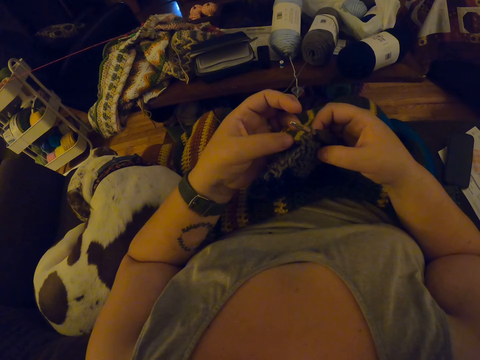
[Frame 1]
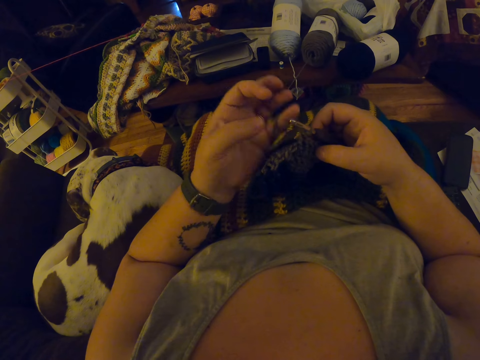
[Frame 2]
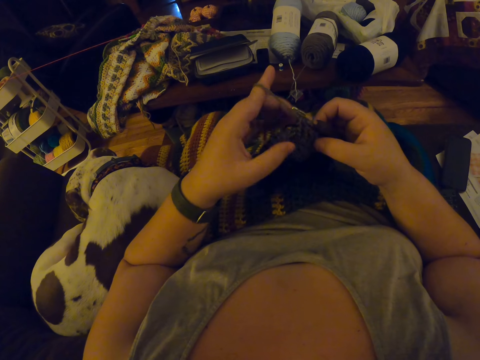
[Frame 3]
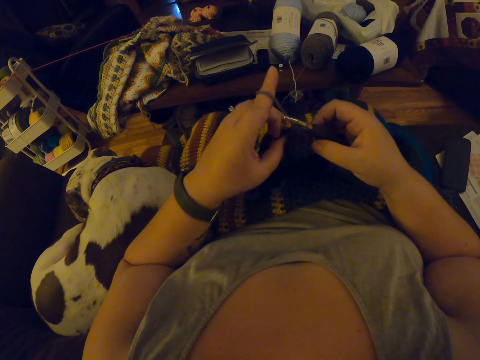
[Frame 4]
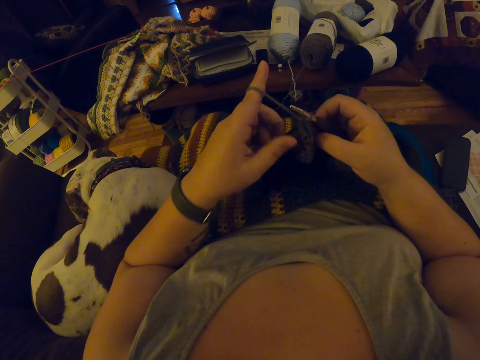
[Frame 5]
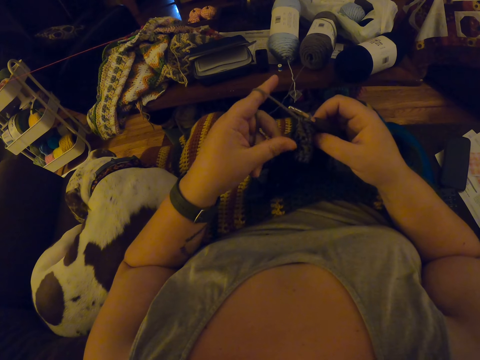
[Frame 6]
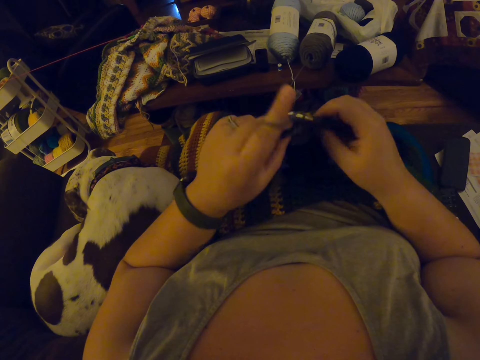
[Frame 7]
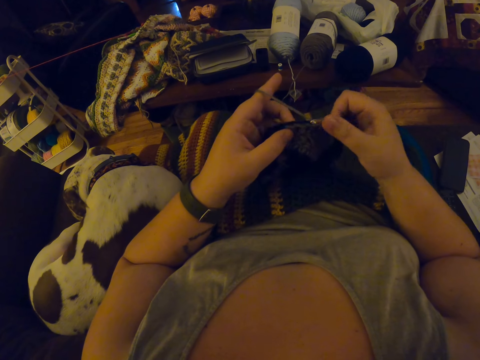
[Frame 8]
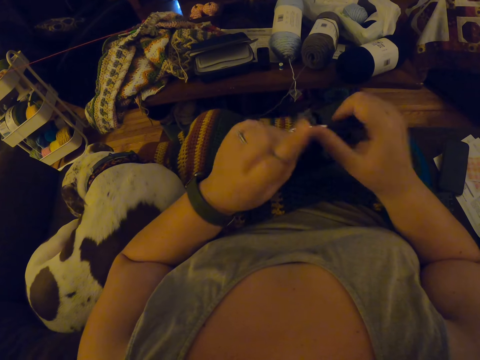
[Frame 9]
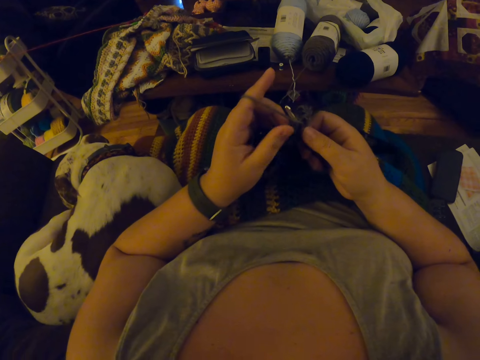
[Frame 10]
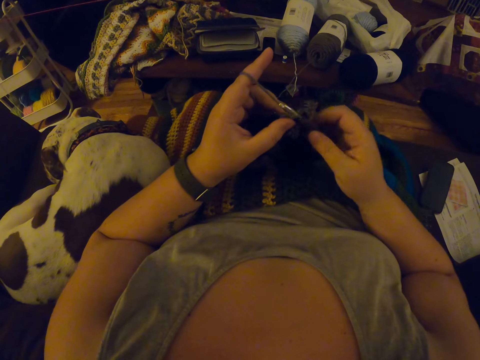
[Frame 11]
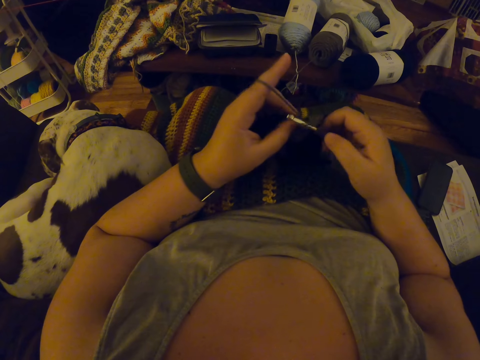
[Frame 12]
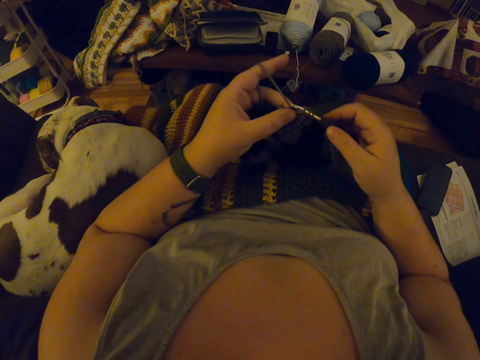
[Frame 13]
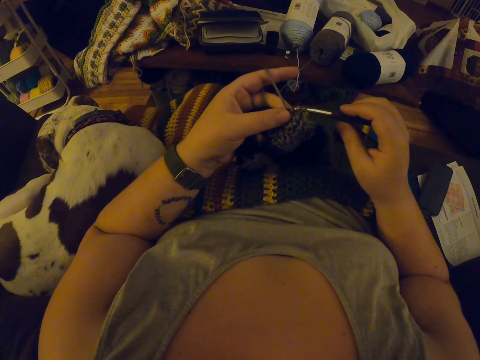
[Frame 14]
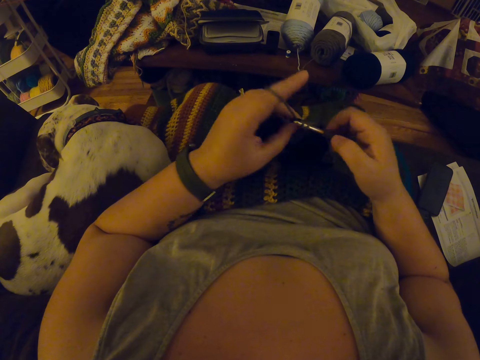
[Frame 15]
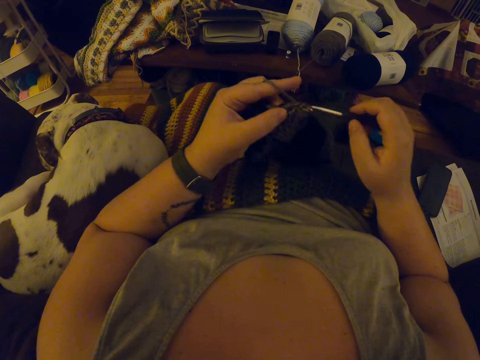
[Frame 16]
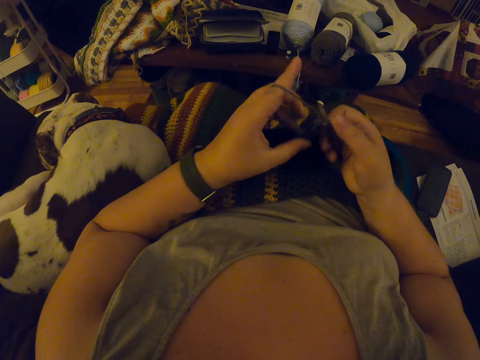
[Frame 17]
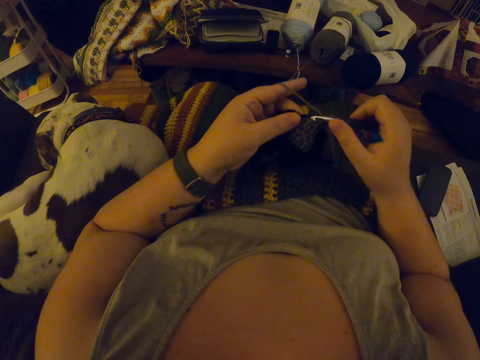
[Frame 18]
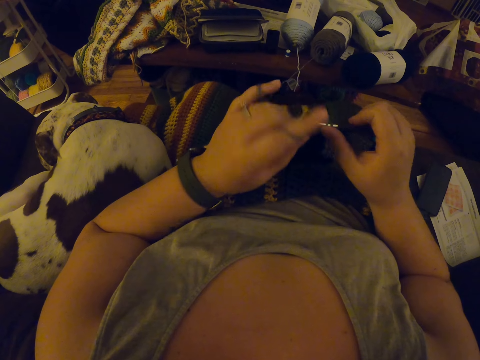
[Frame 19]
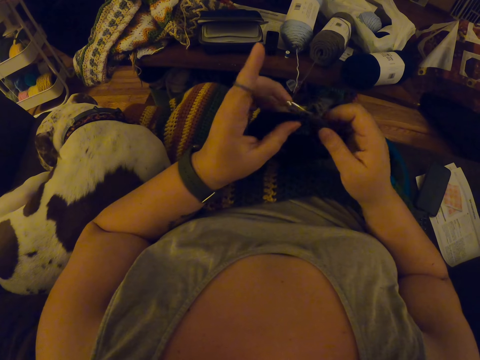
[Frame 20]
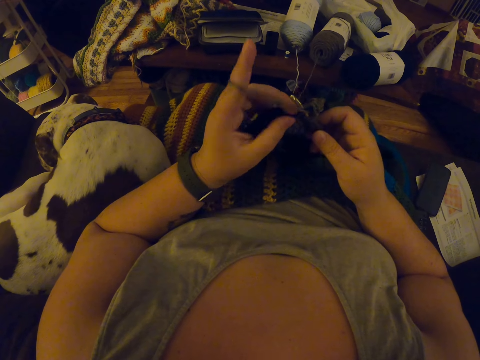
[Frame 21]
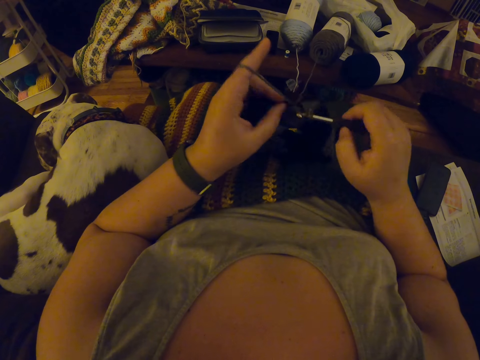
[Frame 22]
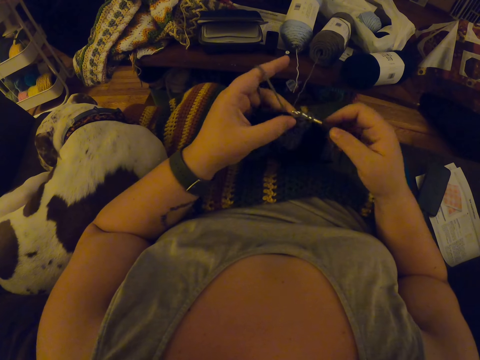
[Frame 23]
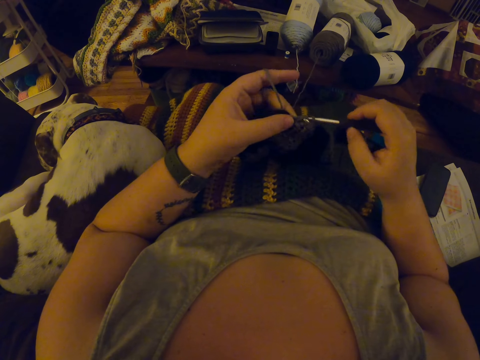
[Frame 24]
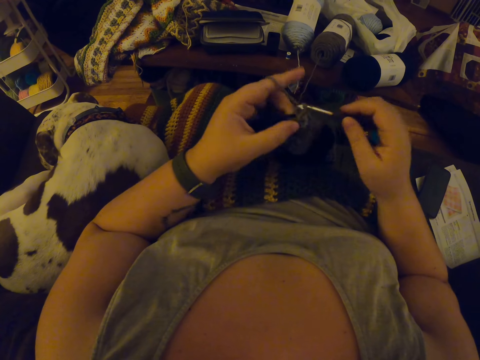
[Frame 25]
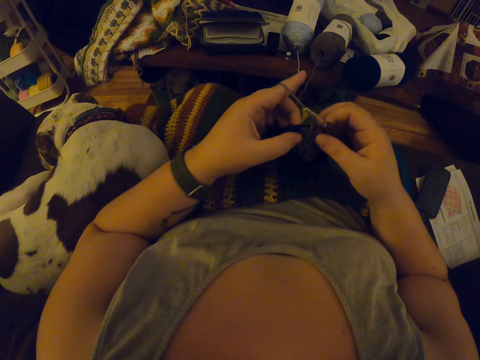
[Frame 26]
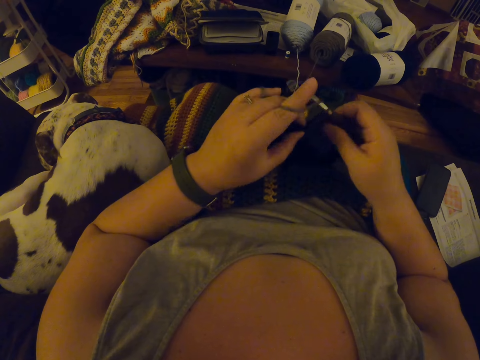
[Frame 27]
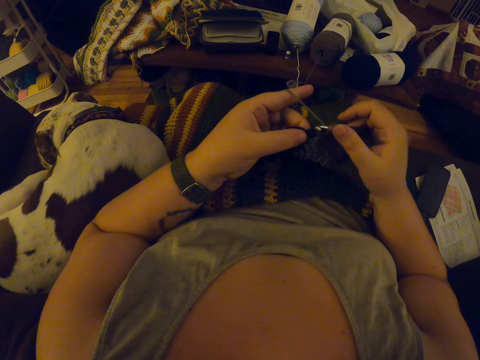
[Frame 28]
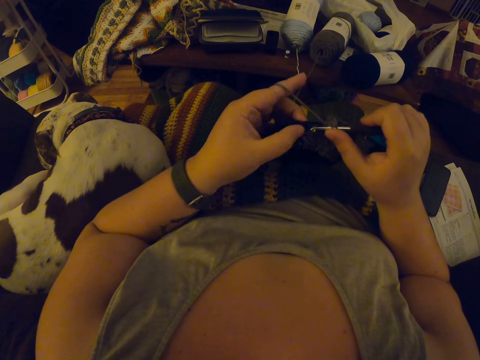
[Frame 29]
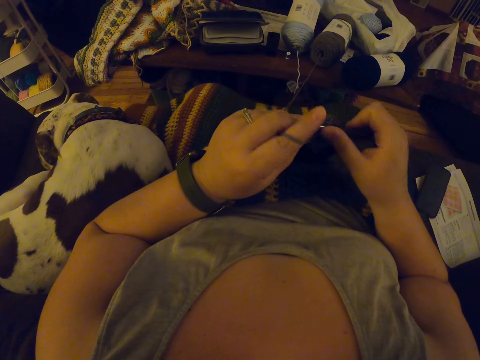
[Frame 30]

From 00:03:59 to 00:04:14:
The camera wearer hangs the black yarn on her left index finger. She crochets the black yarn with the crochet hook.

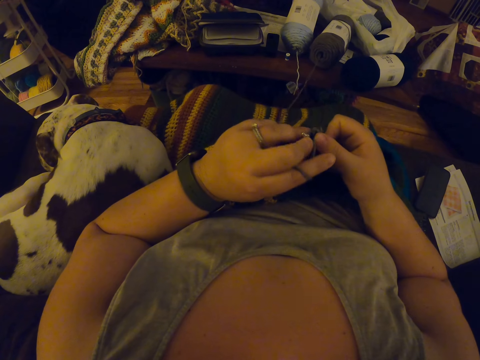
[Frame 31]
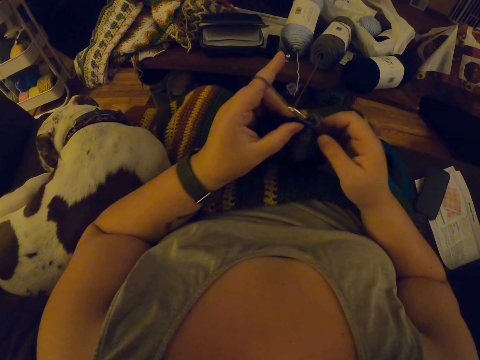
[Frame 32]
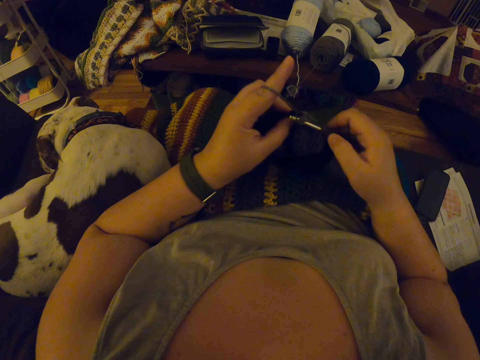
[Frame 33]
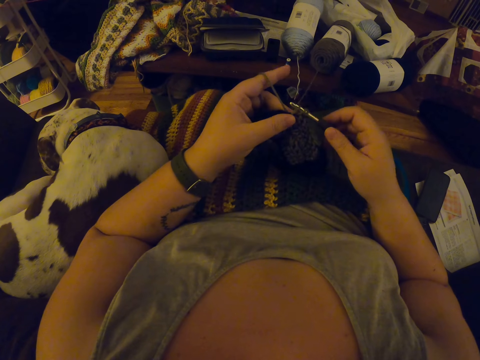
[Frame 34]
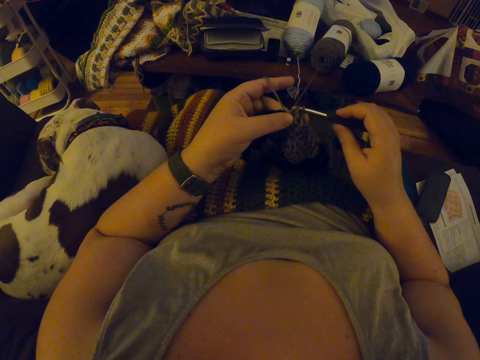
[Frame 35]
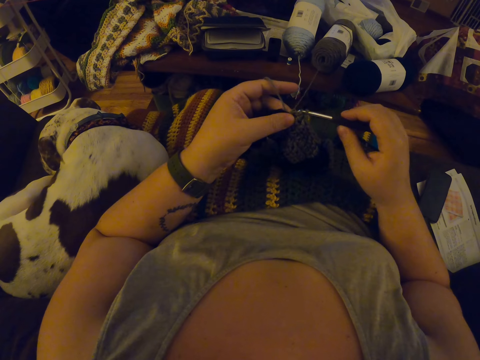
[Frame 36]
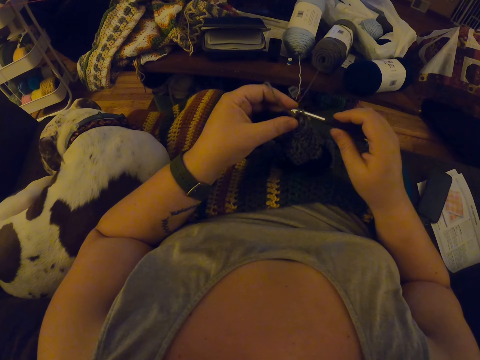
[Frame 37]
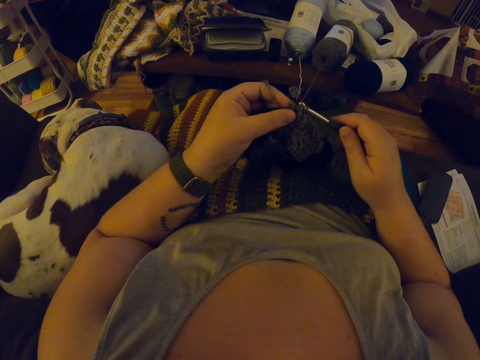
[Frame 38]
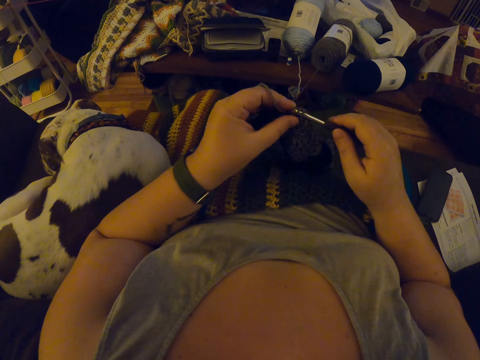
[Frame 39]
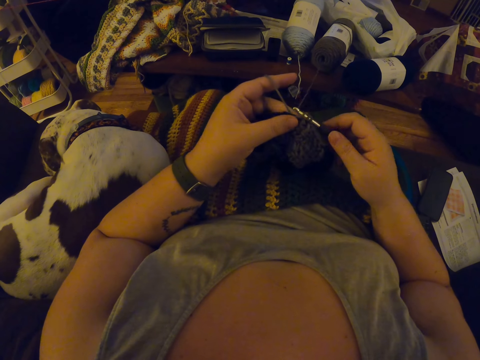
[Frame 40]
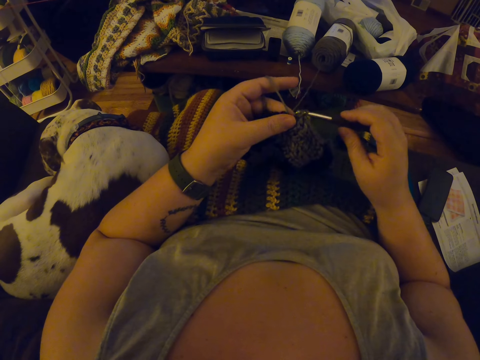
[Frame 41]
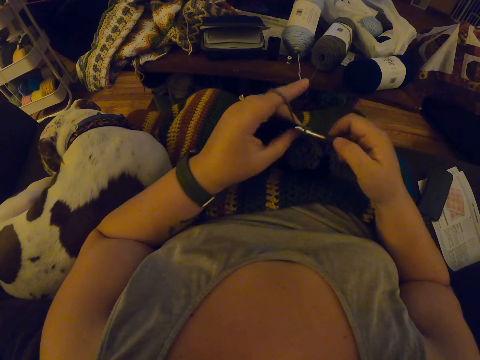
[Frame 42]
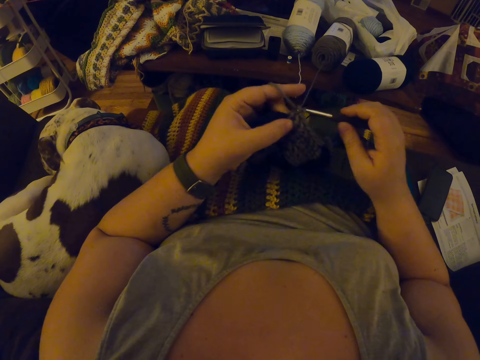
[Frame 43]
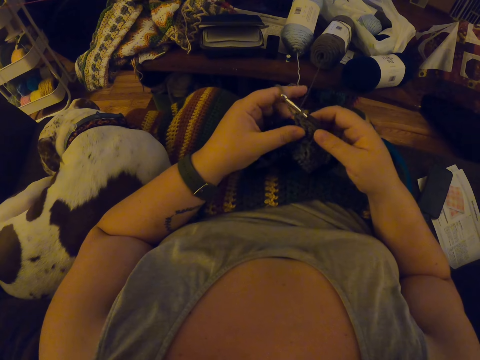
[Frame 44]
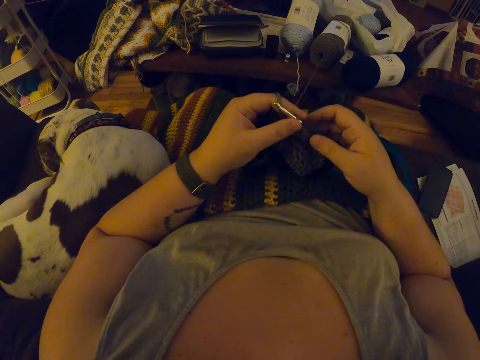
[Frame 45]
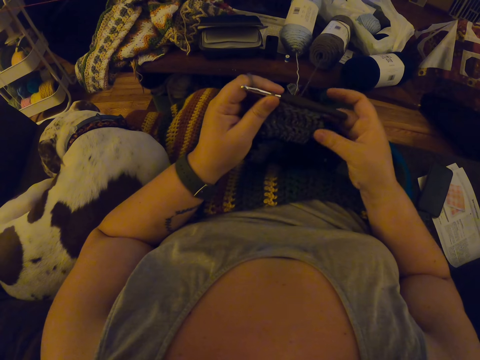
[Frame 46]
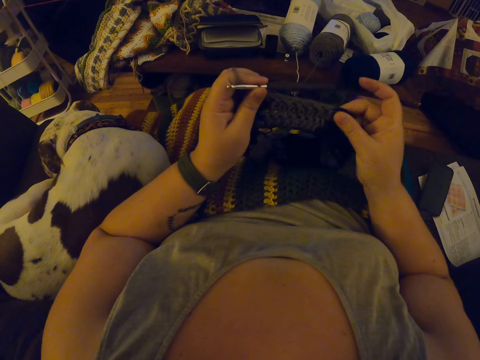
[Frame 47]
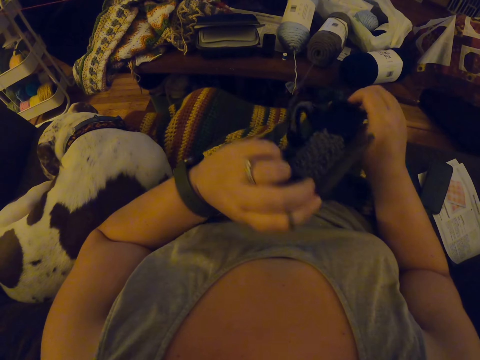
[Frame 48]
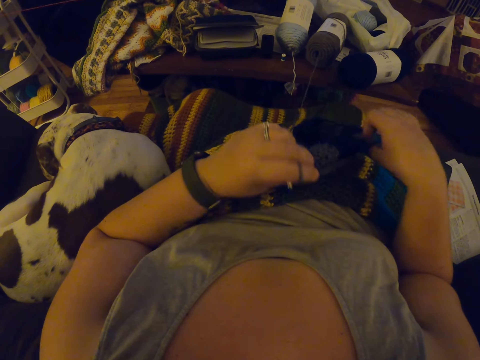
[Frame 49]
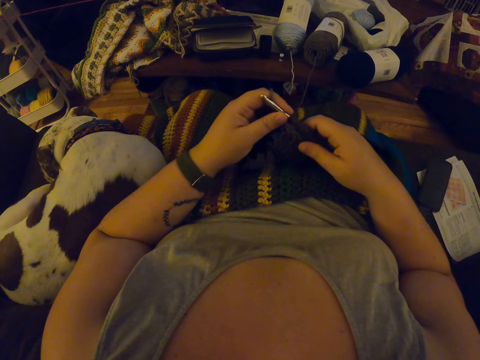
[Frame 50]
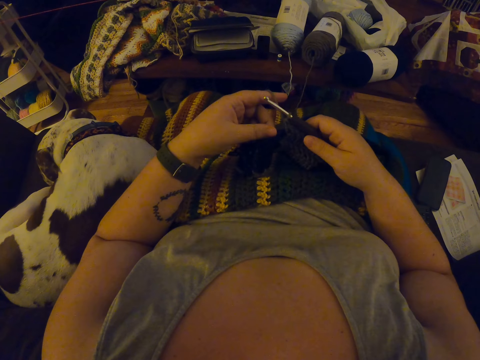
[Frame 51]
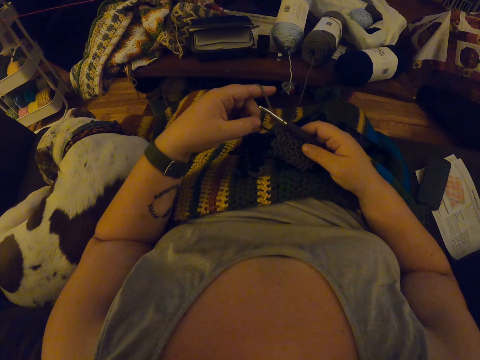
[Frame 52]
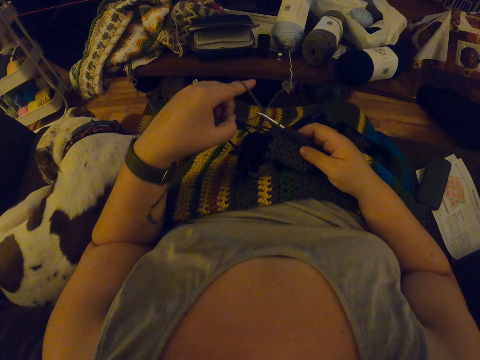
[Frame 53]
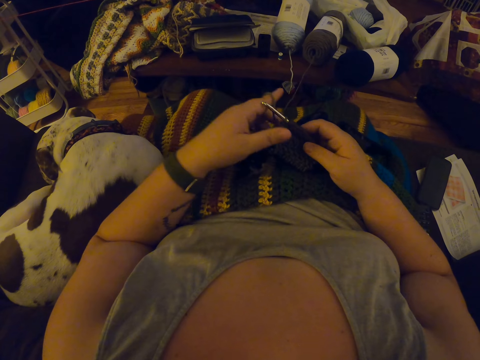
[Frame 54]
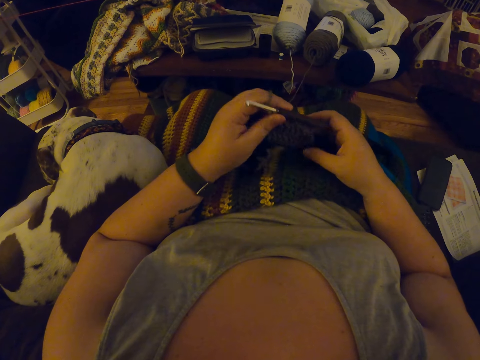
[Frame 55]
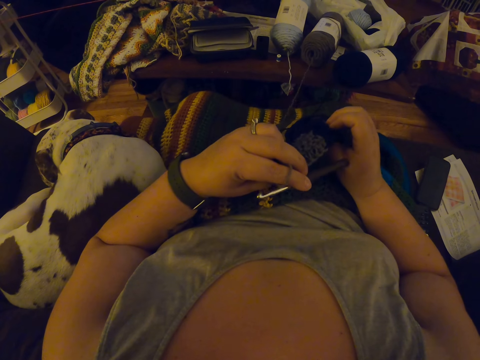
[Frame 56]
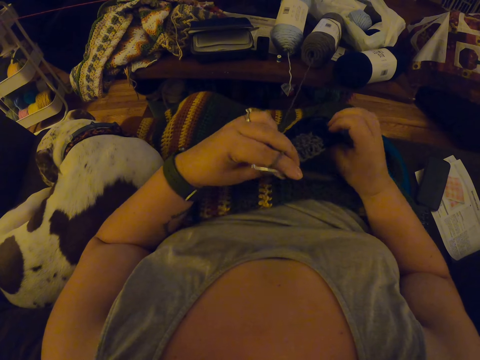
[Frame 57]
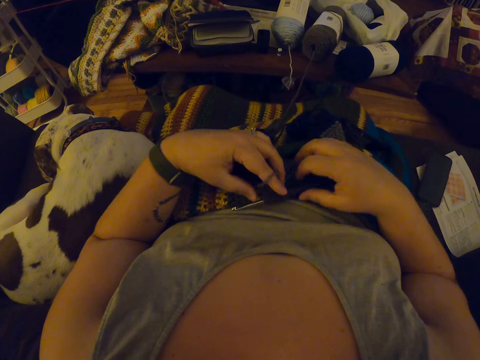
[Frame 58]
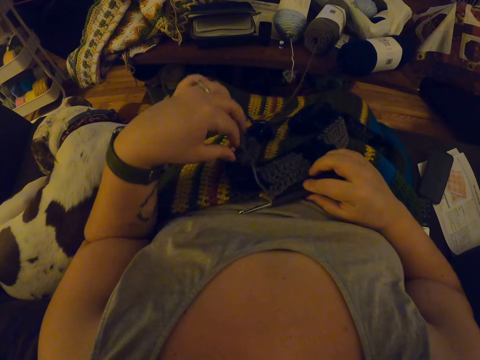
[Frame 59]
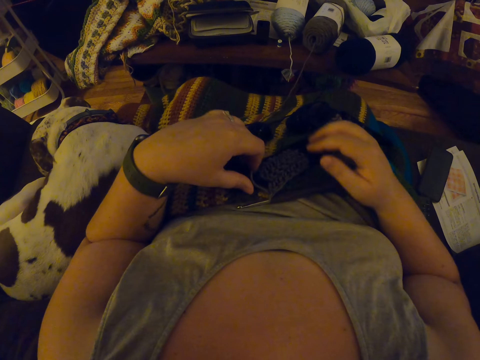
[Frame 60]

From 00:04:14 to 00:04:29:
The camera wearer passes the crochet hook to her left hand. She adjusts the crochet. She stretches the piece of cloth. She turns the piece of cloth over. She holds the crochet hook with her right hand. She draws the yarns a bit with her left hand. She passes the crochet hook to her left hand. She adjusts the crochet with her right hand. She turns the piece of cloth over again. She places the crochet hook on her lap. She unhangs the grey yarn from her left index finger. She adjusts the crochet on her lap with her hands.
